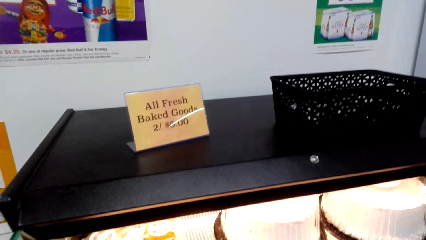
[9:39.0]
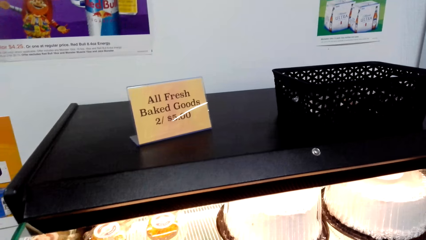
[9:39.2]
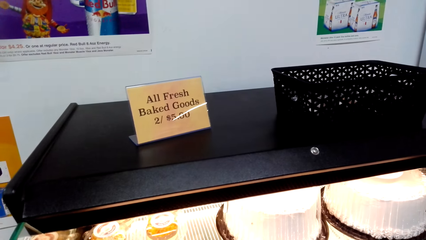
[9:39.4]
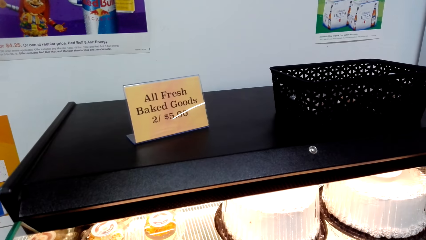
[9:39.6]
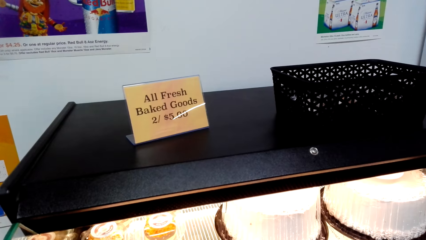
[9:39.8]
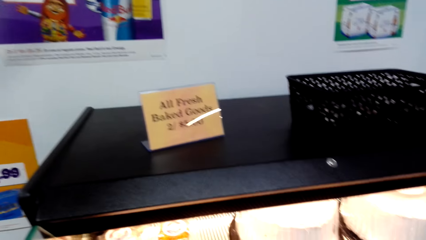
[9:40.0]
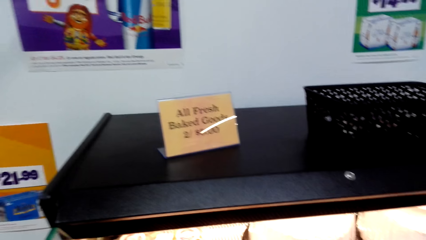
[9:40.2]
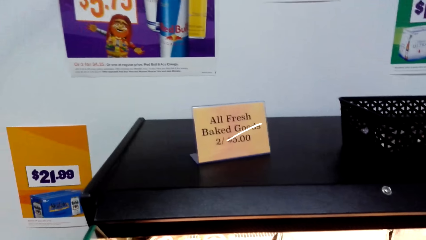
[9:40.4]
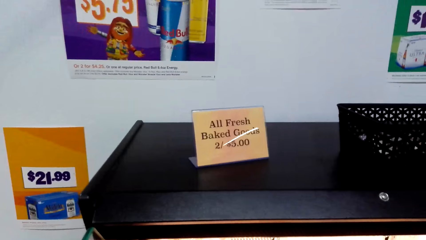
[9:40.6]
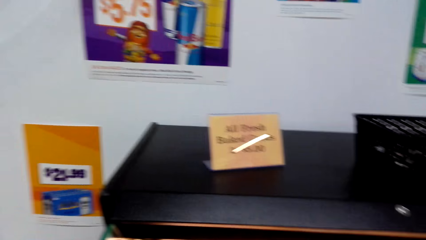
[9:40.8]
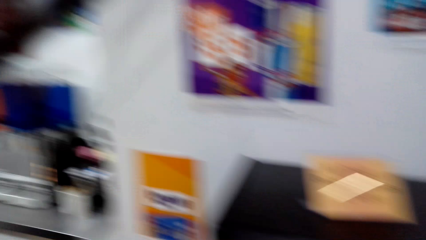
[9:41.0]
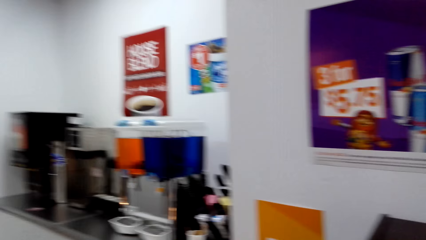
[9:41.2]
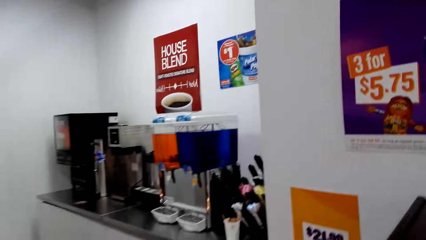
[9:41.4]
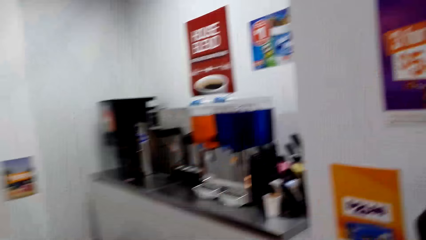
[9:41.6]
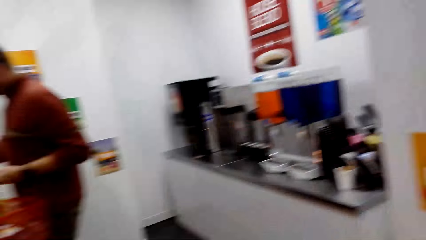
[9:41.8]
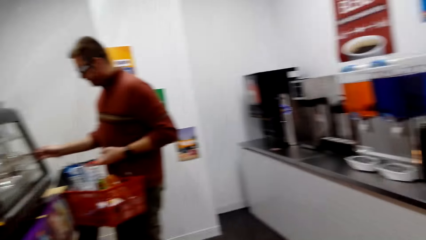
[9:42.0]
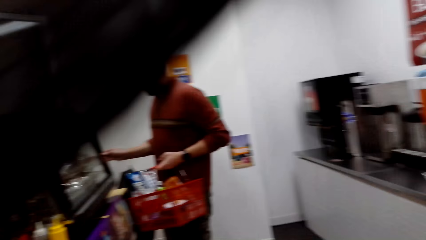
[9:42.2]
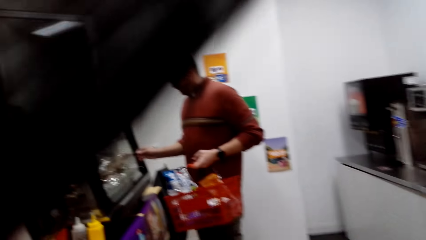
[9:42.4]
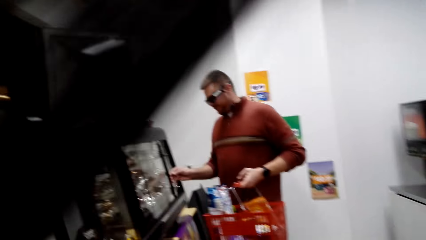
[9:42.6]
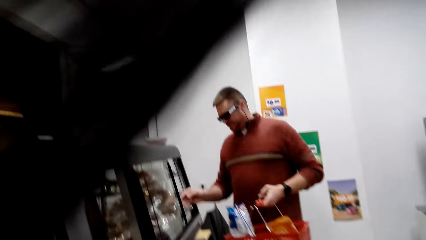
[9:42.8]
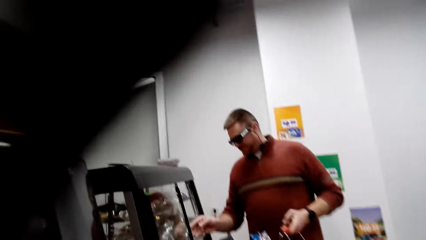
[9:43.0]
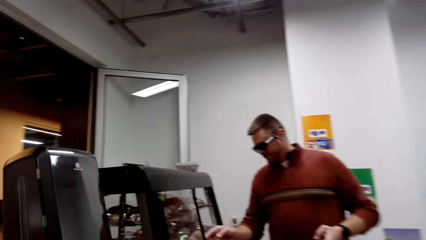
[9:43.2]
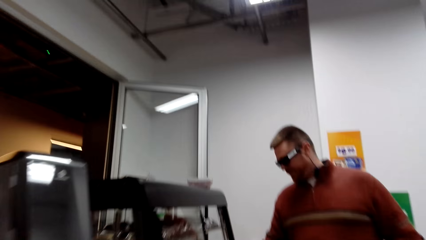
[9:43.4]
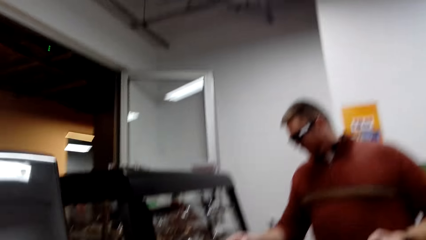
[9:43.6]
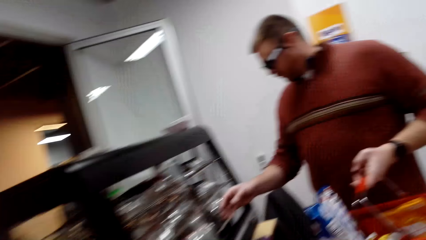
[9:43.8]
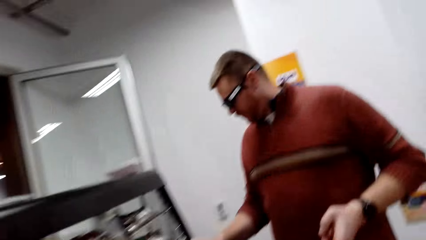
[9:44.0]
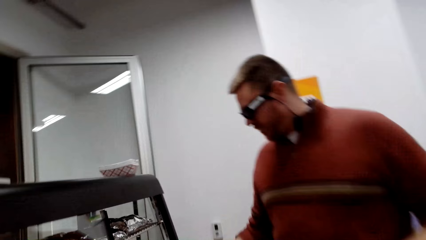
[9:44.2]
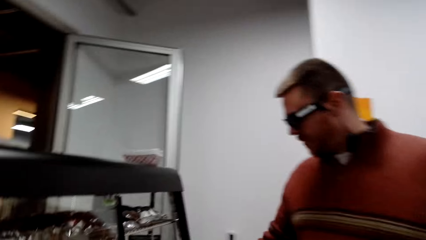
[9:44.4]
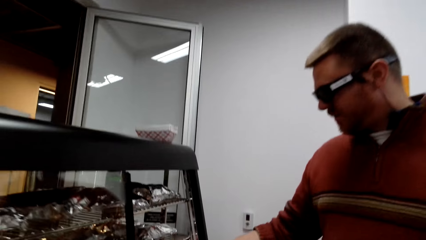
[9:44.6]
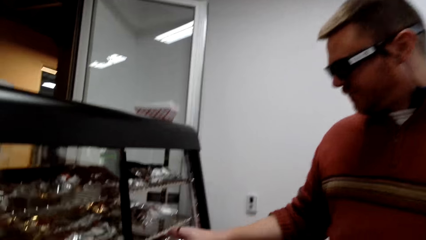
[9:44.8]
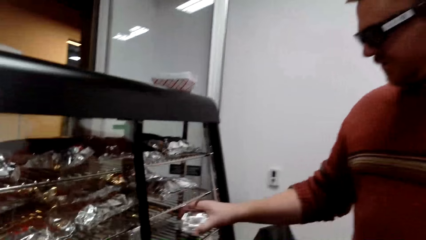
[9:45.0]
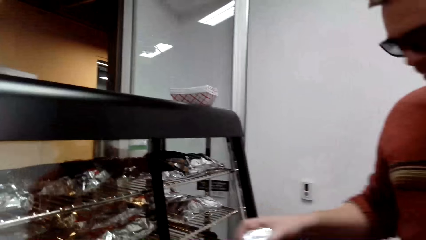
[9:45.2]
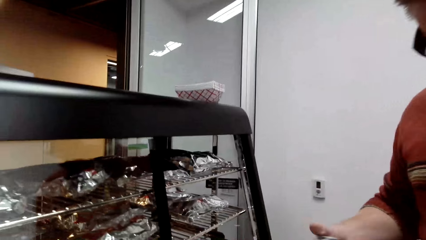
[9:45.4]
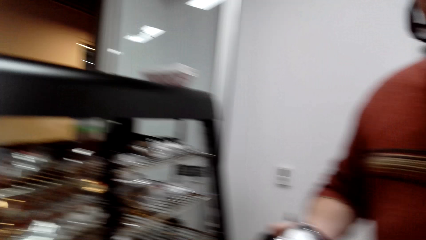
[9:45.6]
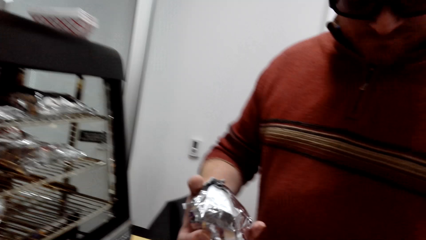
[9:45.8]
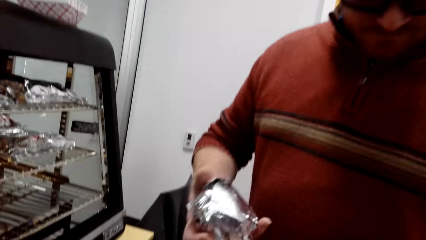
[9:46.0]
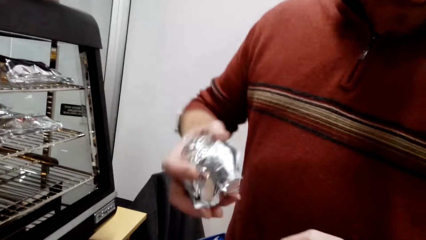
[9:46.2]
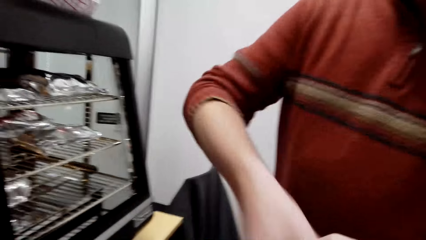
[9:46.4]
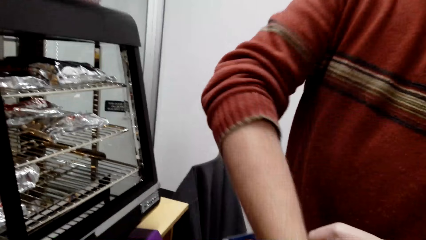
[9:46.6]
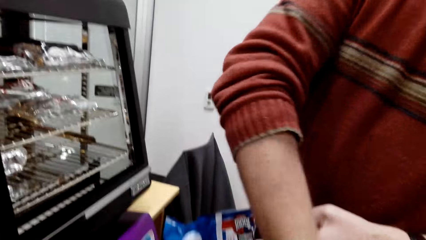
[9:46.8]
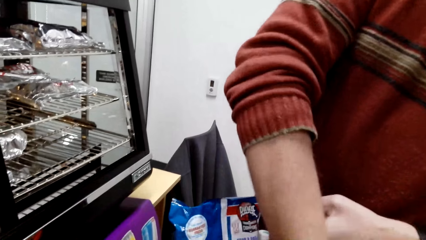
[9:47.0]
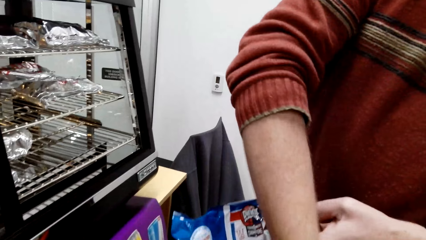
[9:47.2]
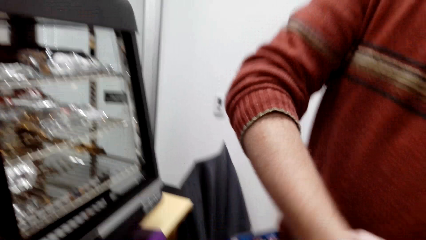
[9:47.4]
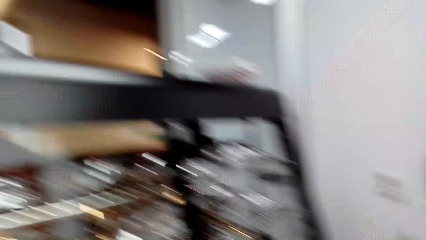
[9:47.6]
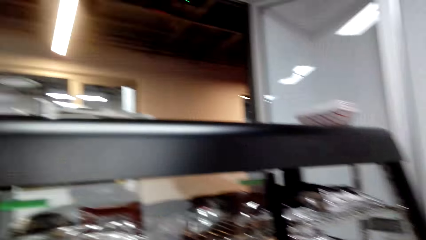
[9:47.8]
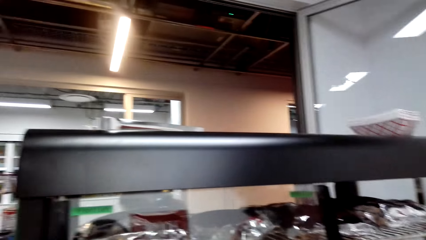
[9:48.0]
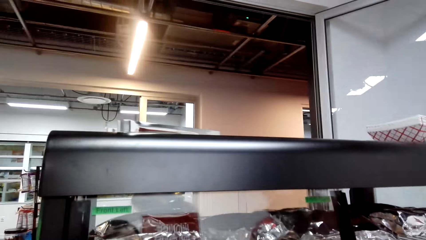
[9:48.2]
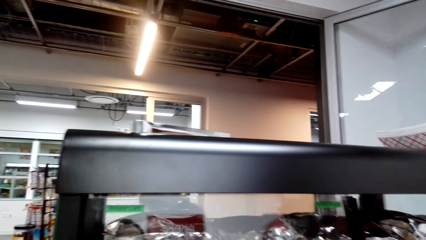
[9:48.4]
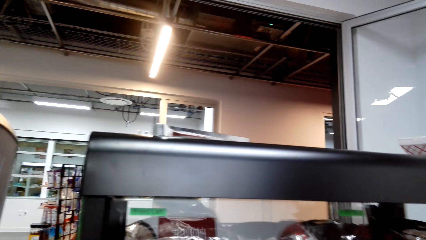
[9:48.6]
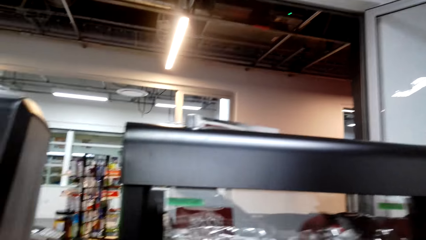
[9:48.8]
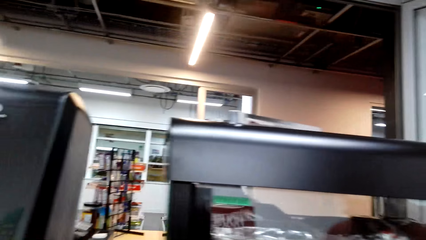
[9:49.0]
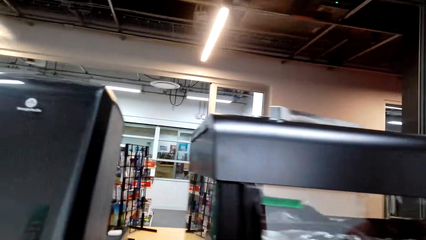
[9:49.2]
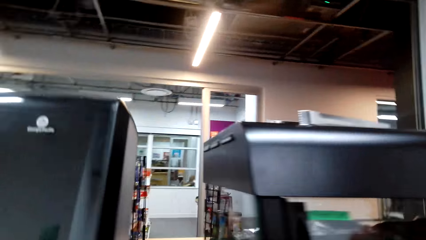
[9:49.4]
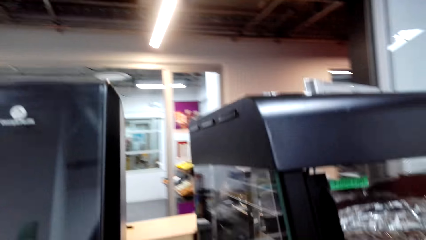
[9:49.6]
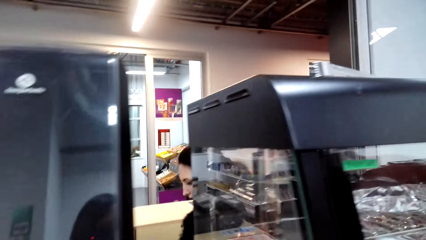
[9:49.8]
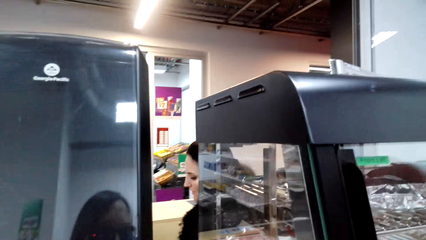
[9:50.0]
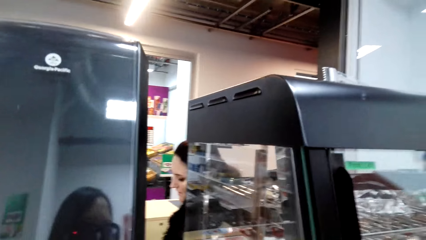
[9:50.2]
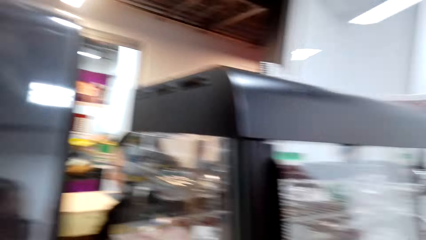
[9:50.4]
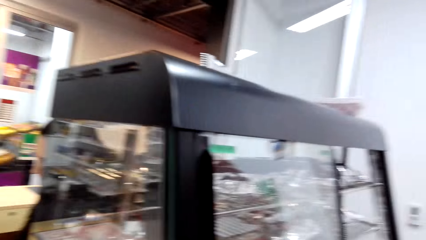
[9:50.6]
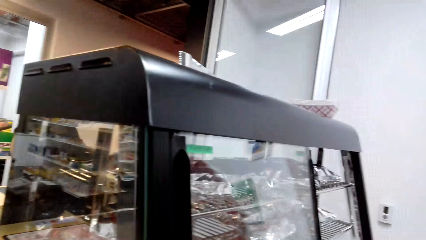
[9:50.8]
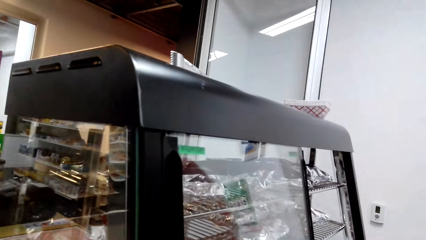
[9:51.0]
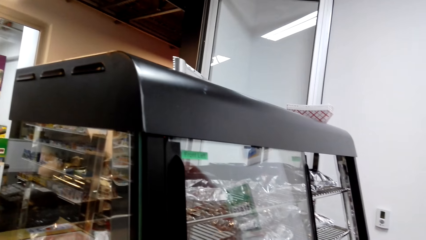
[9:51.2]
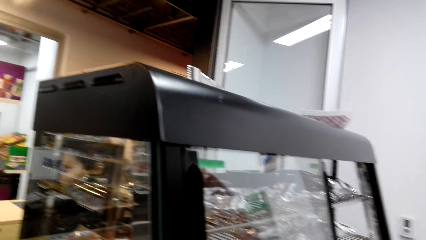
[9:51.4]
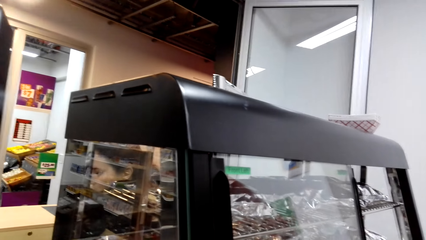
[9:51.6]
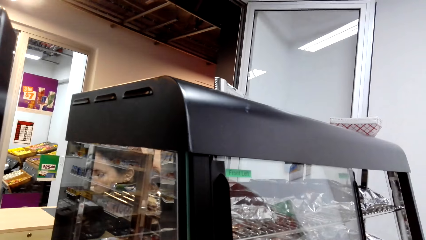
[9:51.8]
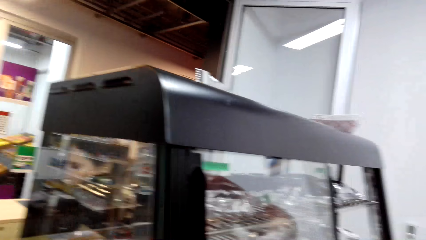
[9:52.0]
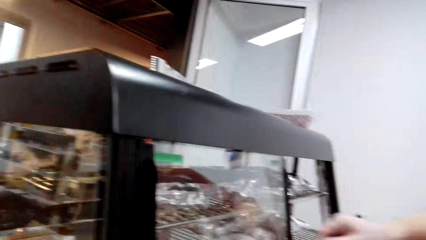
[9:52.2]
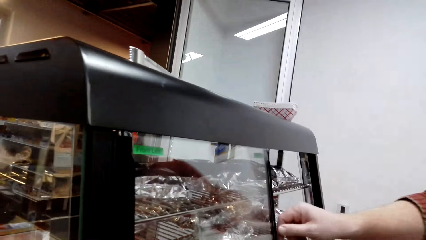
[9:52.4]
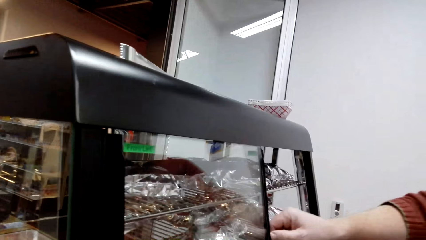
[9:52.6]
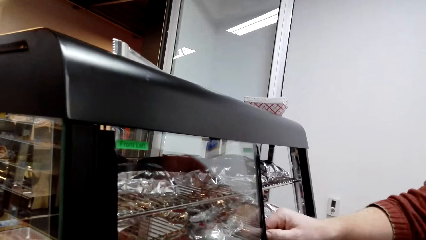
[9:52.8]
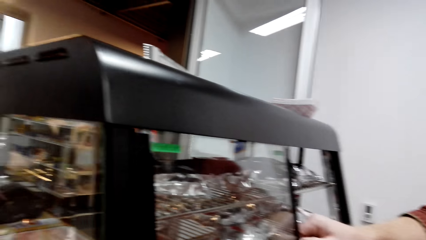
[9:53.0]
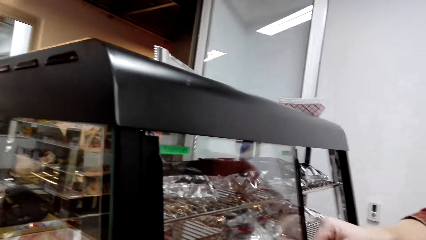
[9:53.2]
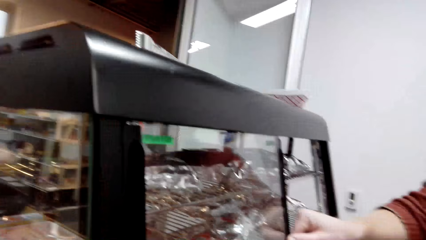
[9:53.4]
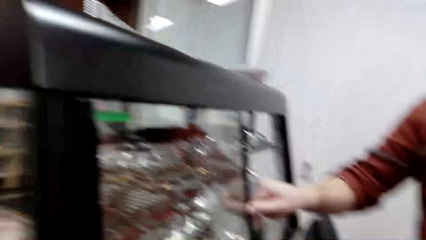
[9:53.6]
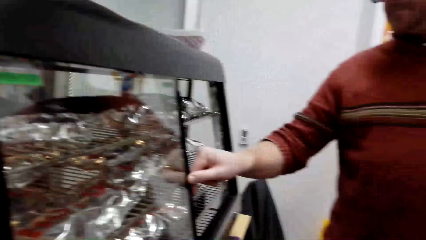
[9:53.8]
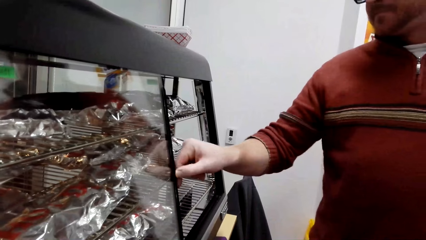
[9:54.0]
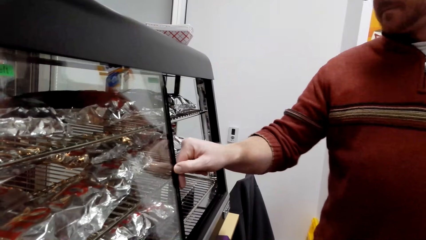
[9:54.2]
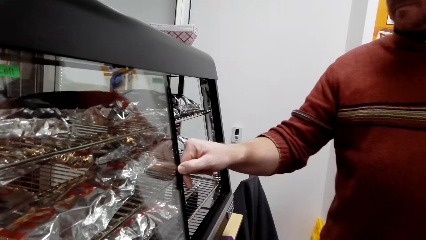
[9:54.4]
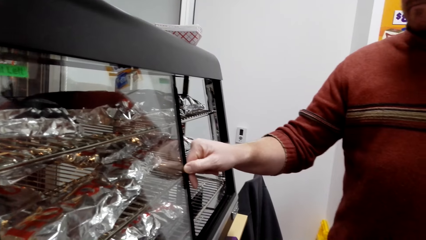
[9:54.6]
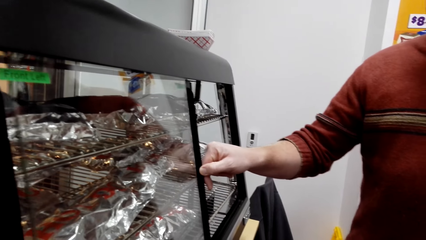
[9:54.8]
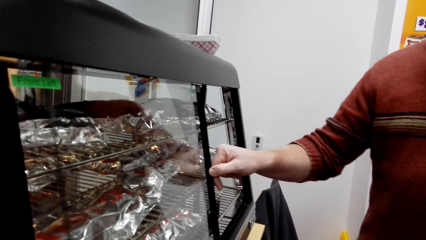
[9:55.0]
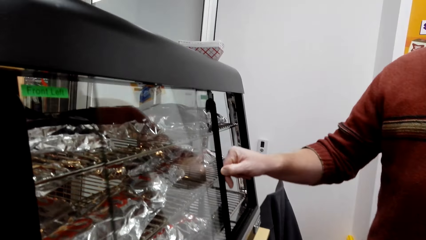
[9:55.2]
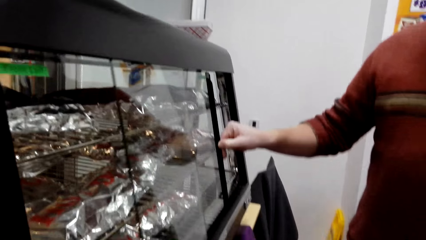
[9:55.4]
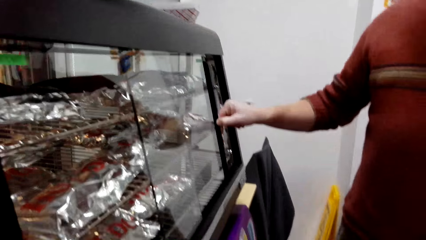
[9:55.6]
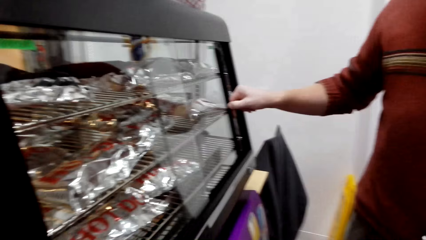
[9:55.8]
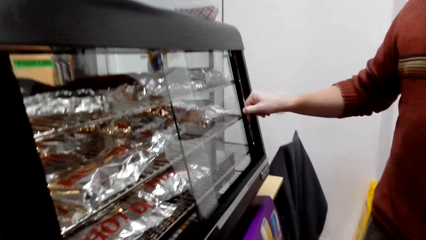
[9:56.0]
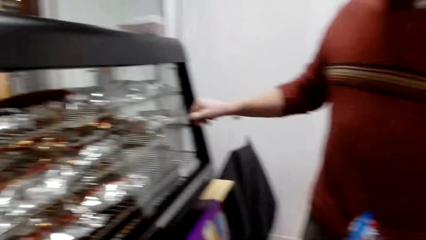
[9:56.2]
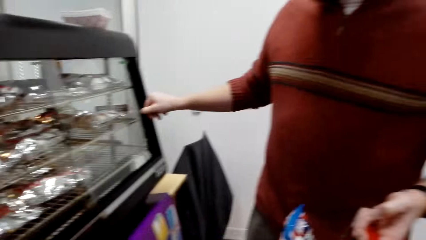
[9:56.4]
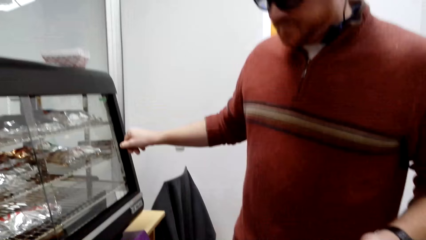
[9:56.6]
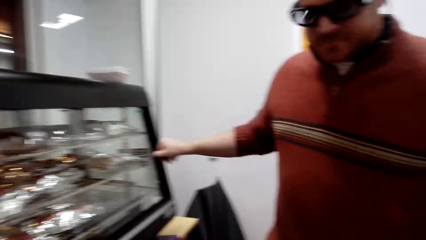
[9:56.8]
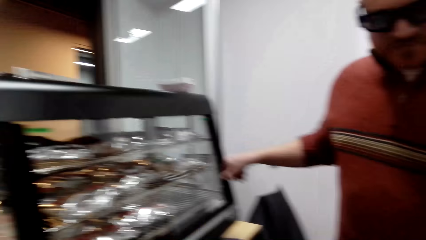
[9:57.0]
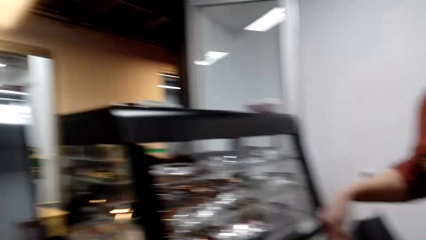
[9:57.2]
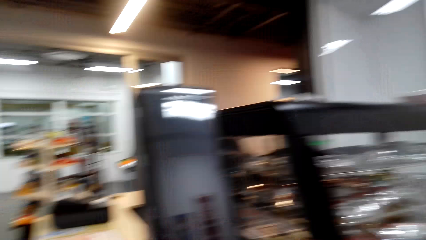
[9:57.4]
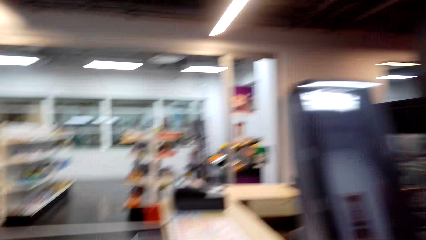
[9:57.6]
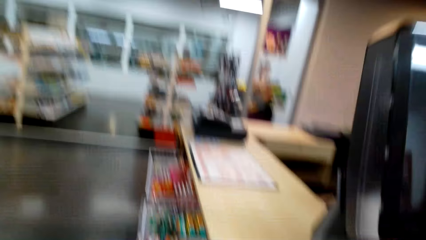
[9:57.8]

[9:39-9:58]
A man stands at the sandwich display. The man picks up some sandwiches in the display. The man slides the display door.
